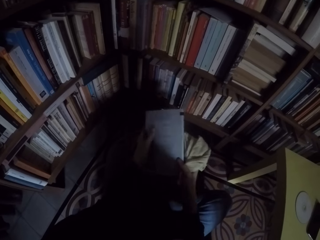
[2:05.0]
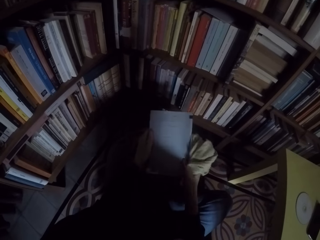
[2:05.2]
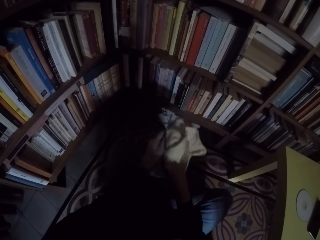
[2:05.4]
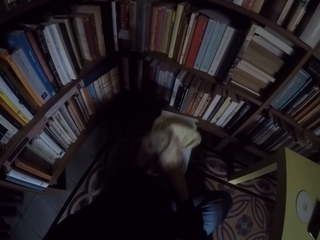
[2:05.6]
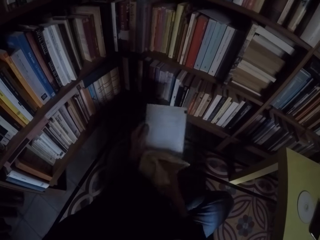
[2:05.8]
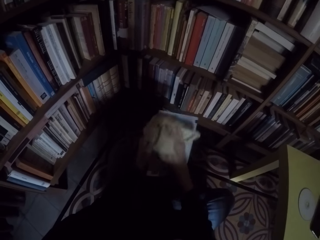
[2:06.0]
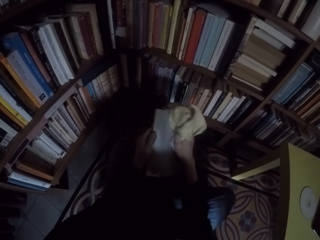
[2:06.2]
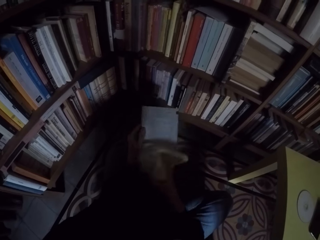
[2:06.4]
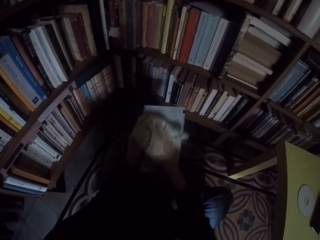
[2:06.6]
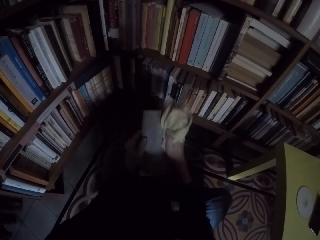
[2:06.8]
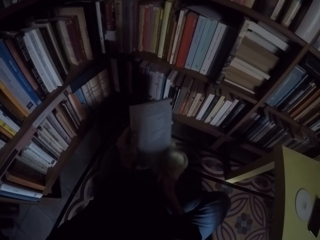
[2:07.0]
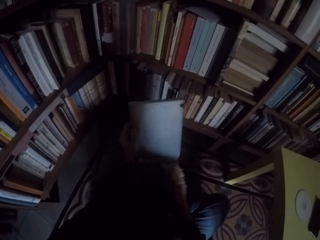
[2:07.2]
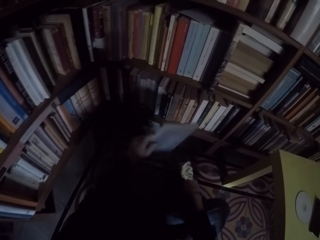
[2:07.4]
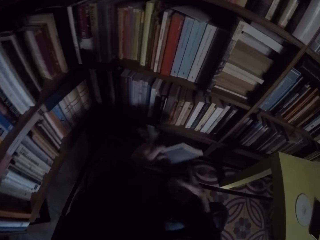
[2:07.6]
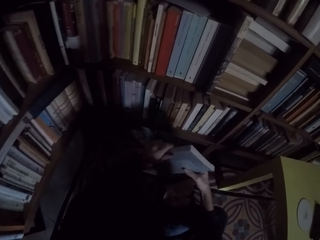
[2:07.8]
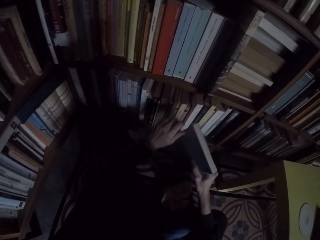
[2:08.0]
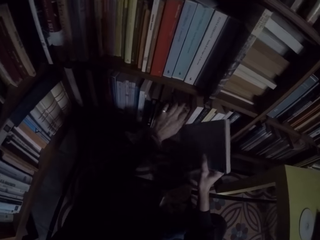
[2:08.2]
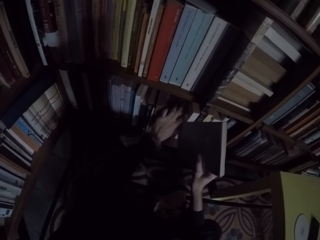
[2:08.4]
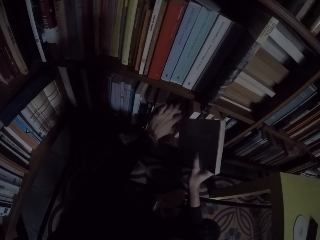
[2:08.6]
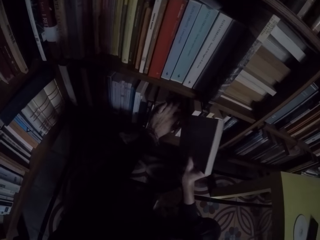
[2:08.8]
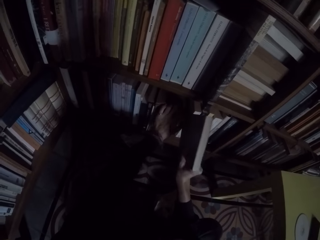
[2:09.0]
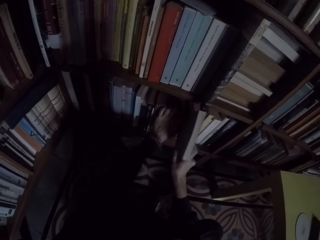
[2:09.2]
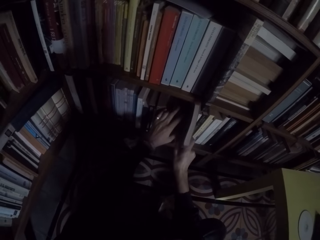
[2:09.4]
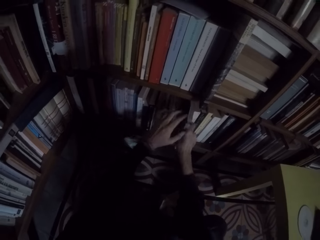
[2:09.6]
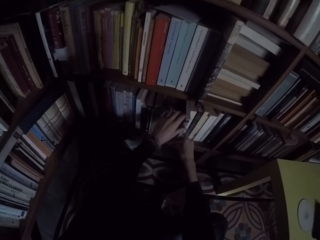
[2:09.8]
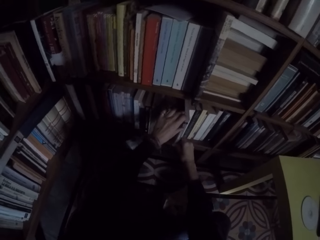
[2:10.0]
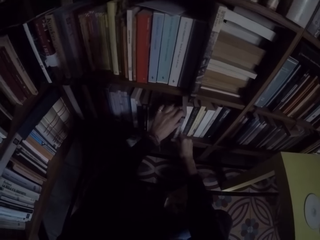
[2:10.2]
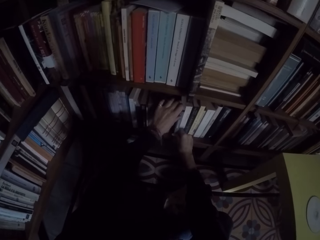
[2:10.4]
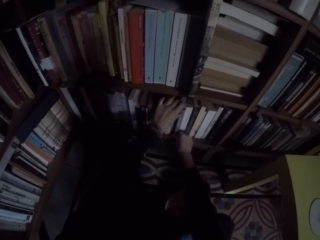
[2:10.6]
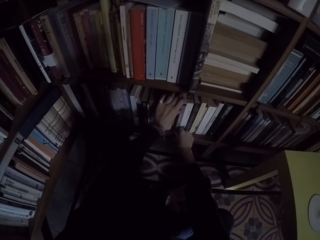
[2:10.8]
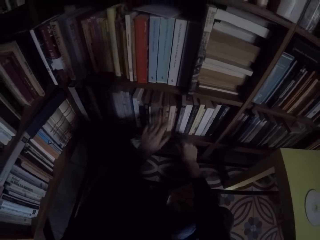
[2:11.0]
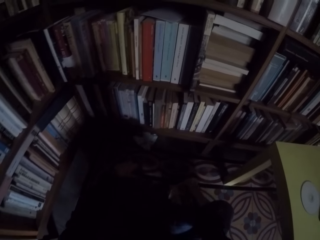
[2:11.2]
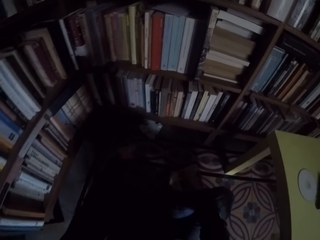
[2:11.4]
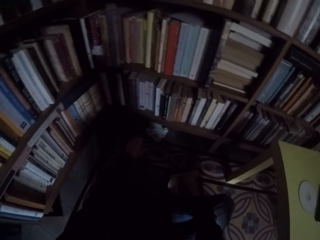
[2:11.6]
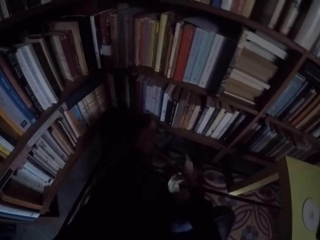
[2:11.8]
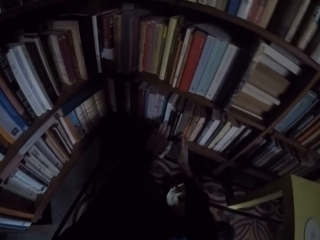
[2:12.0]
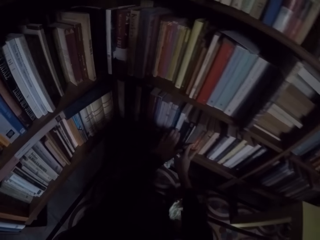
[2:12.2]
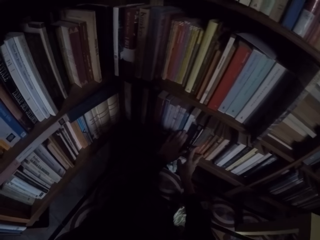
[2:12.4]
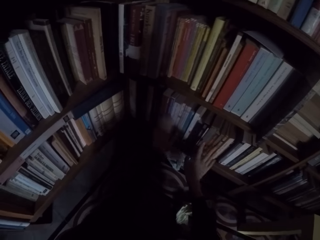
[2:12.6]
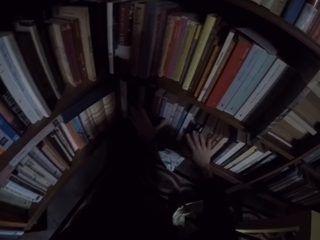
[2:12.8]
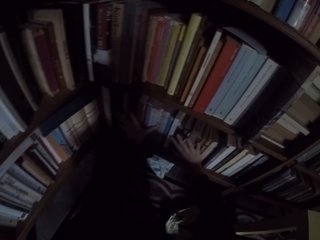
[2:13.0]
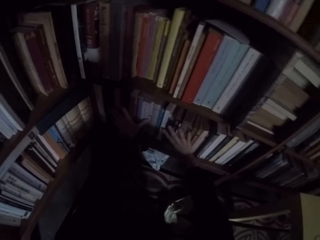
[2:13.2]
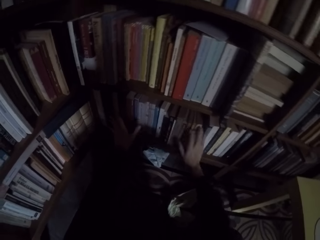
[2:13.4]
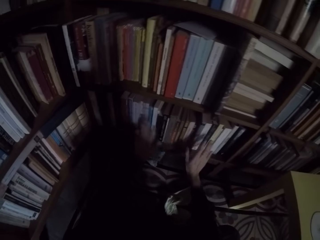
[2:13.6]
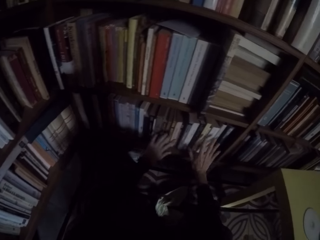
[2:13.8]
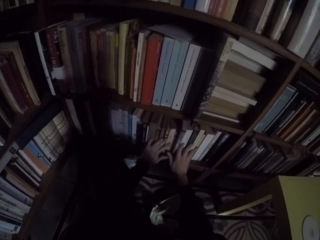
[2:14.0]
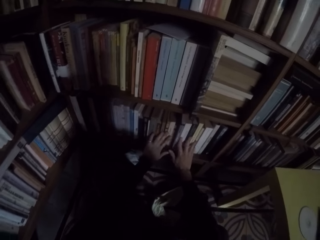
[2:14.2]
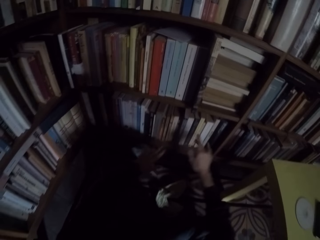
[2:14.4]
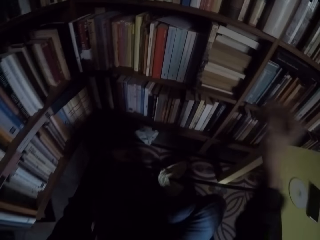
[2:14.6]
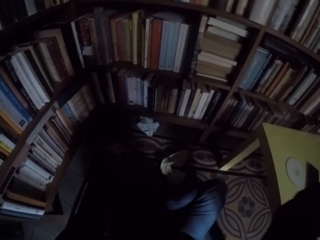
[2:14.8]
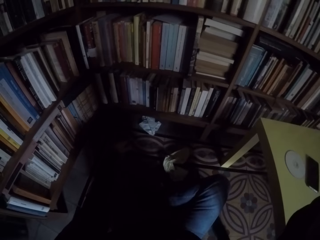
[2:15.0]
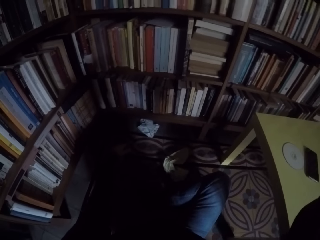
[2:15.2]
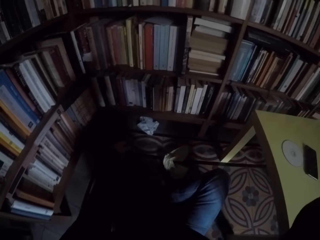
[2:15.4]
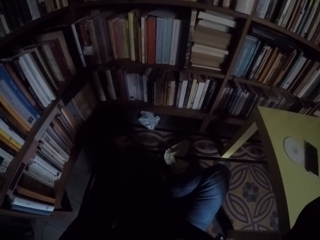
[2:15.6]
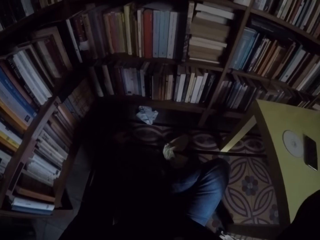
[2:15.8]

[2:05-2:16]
The camera wearer throws the wipe towel on the floor. They hold the book and move the books aside. They put the book on the shelf. They touch the wipe towel on the floor, arrange the books on the shelf and lift the right hand.
